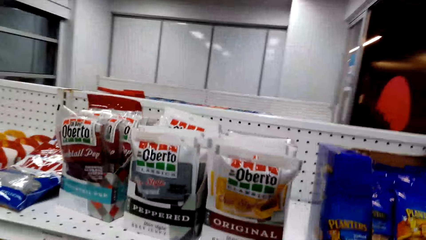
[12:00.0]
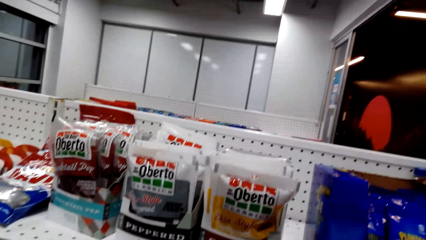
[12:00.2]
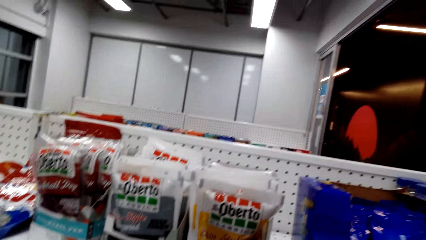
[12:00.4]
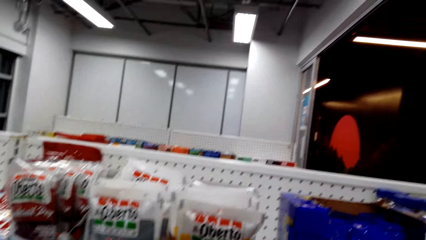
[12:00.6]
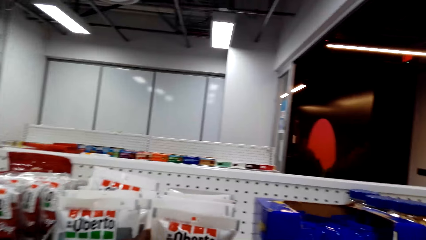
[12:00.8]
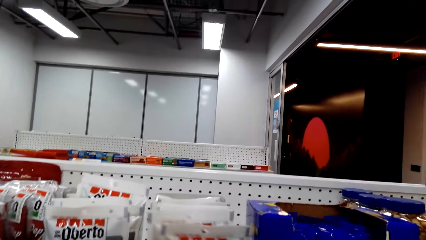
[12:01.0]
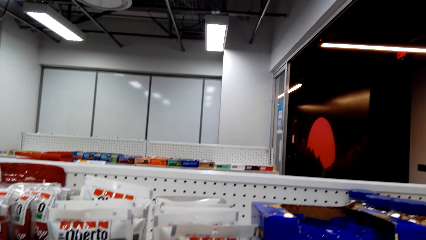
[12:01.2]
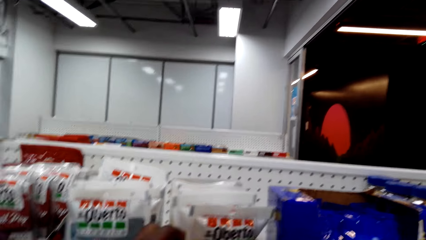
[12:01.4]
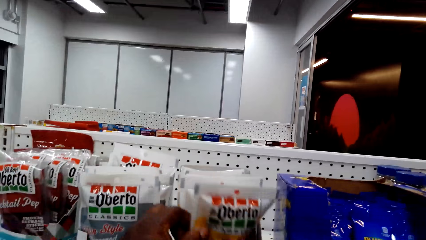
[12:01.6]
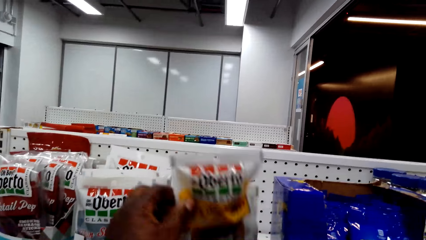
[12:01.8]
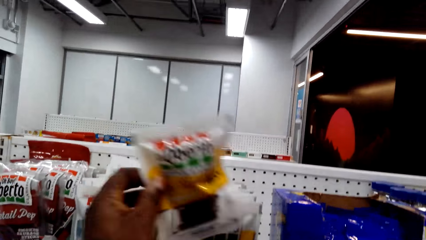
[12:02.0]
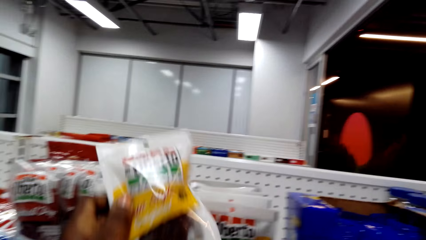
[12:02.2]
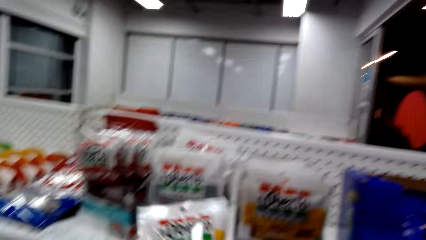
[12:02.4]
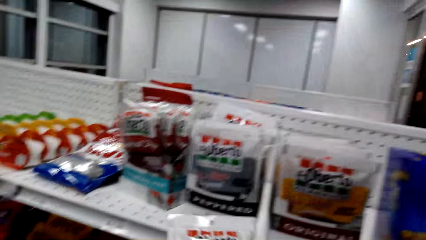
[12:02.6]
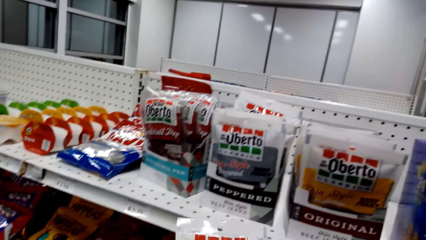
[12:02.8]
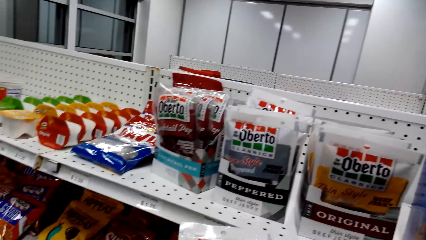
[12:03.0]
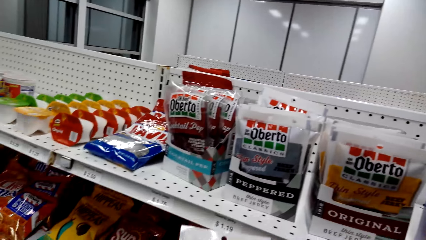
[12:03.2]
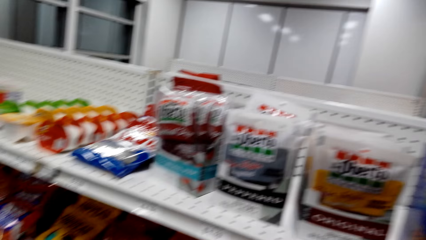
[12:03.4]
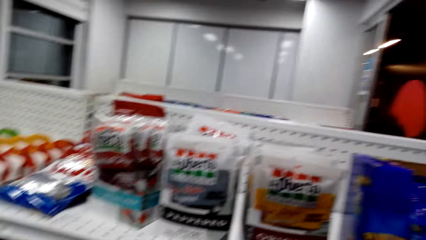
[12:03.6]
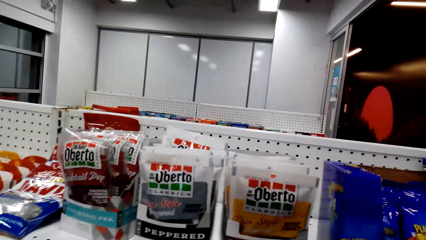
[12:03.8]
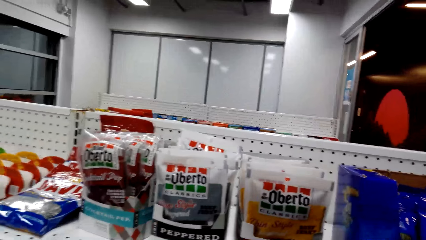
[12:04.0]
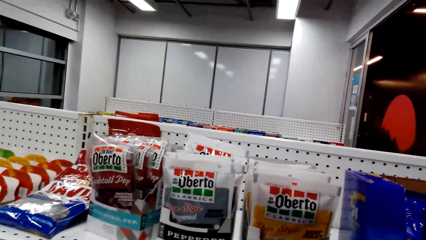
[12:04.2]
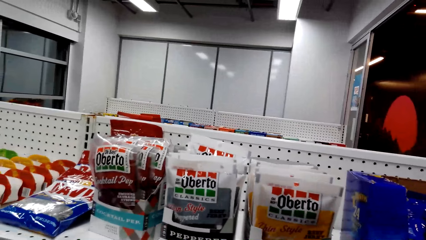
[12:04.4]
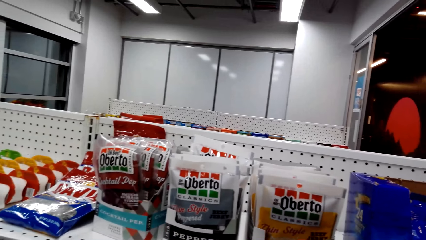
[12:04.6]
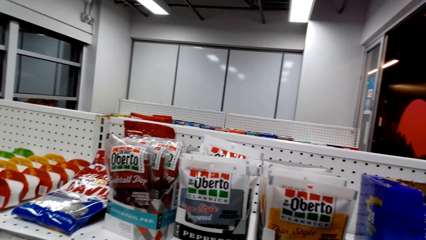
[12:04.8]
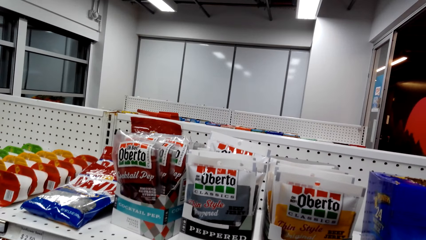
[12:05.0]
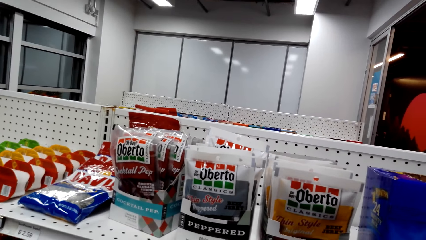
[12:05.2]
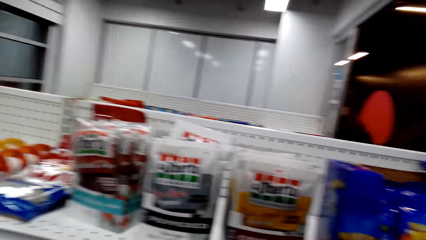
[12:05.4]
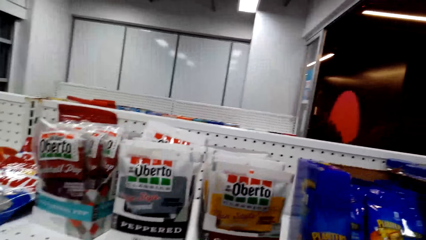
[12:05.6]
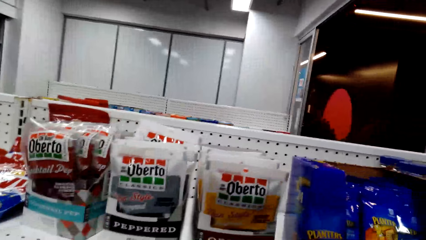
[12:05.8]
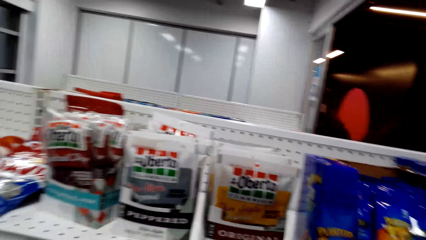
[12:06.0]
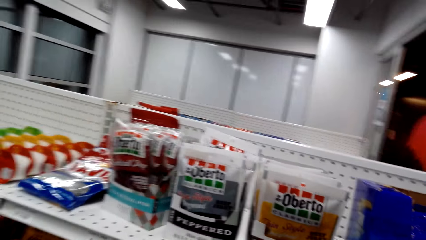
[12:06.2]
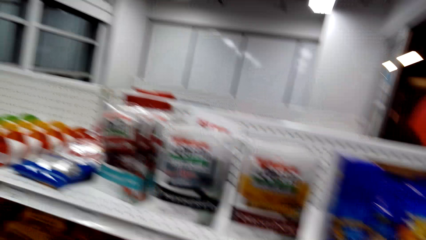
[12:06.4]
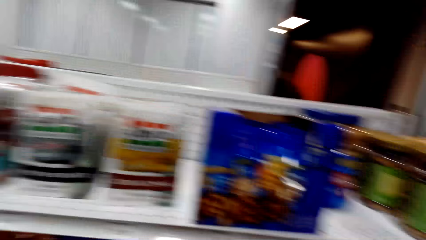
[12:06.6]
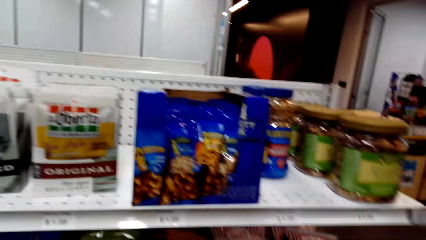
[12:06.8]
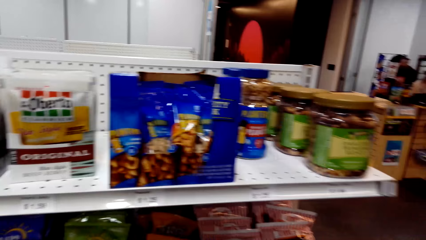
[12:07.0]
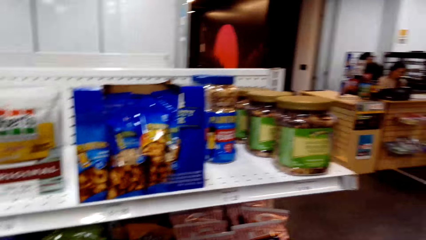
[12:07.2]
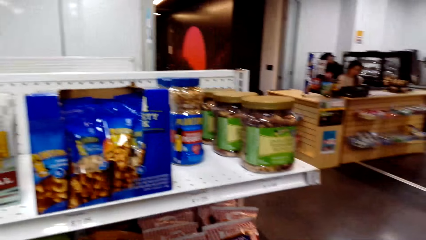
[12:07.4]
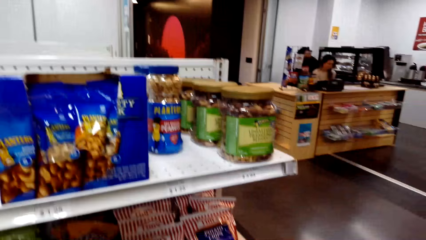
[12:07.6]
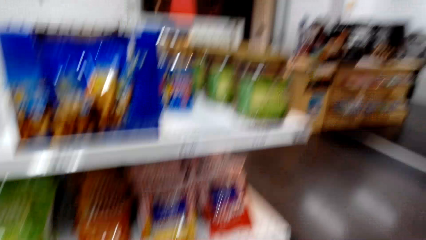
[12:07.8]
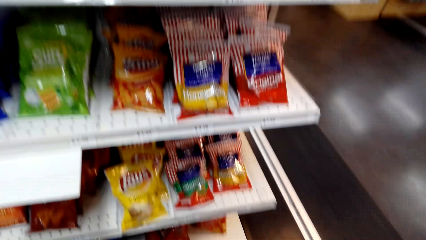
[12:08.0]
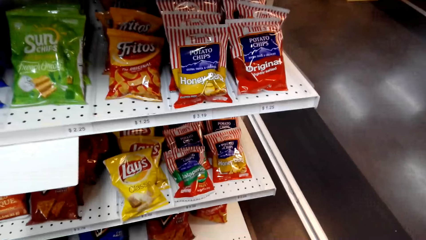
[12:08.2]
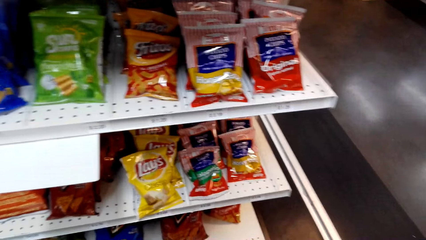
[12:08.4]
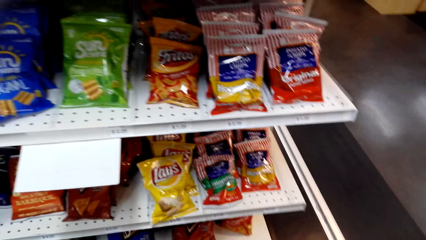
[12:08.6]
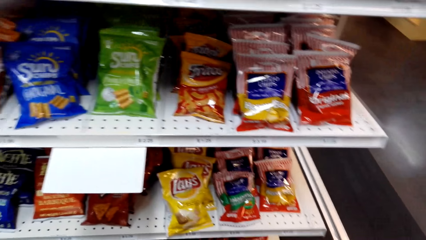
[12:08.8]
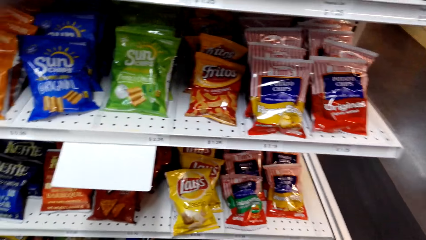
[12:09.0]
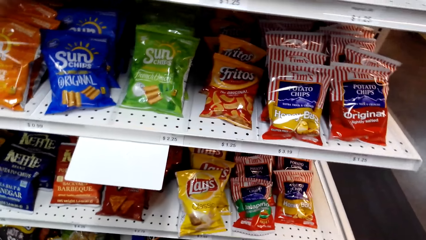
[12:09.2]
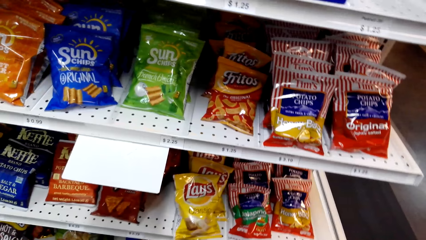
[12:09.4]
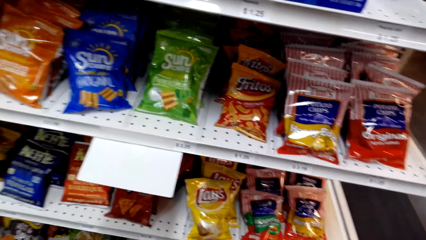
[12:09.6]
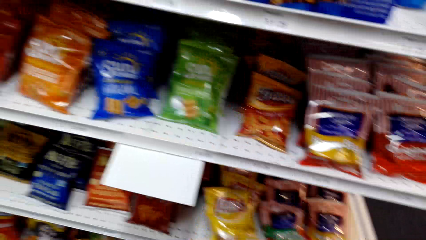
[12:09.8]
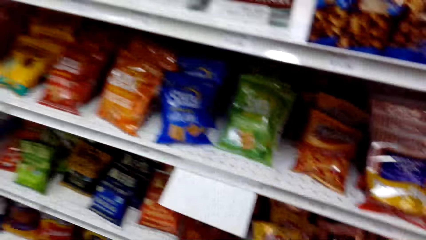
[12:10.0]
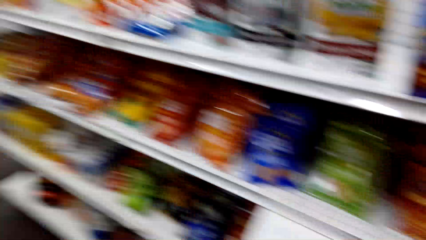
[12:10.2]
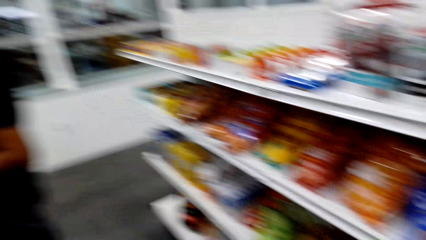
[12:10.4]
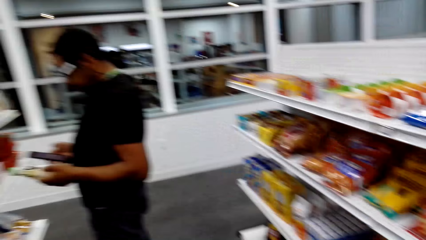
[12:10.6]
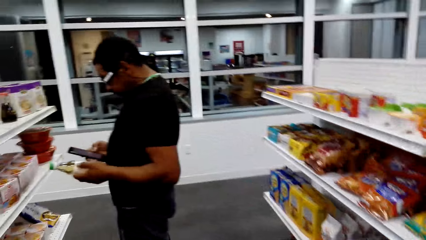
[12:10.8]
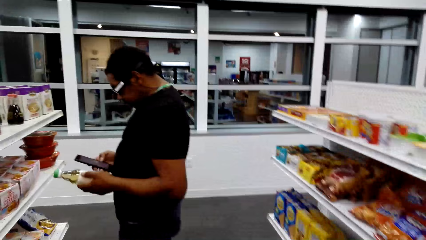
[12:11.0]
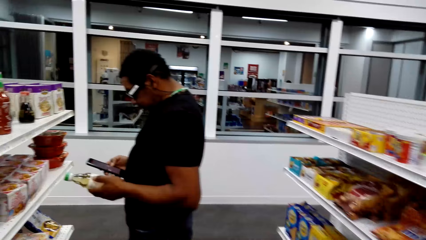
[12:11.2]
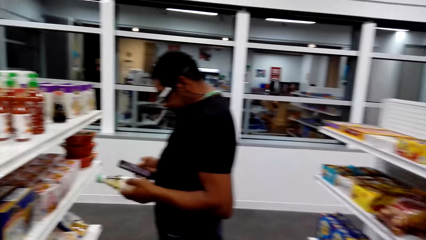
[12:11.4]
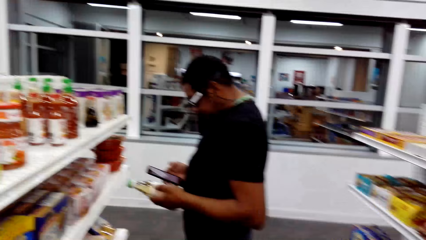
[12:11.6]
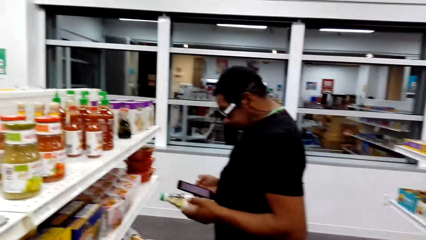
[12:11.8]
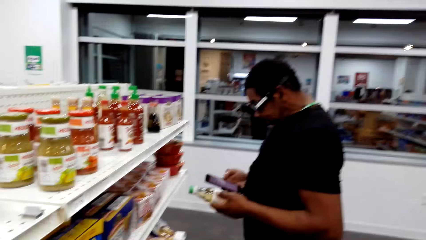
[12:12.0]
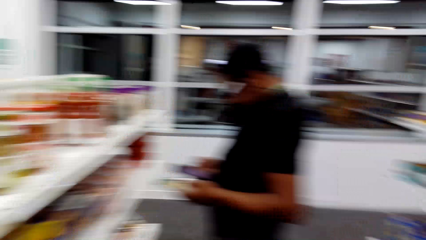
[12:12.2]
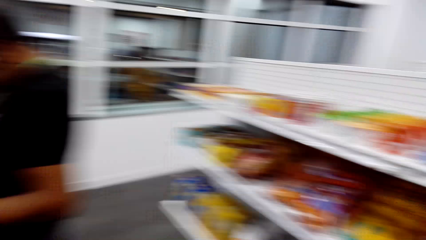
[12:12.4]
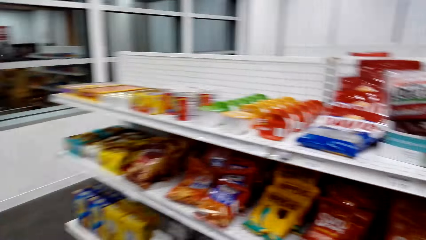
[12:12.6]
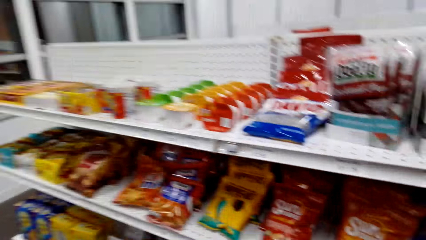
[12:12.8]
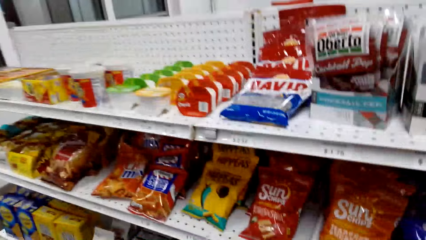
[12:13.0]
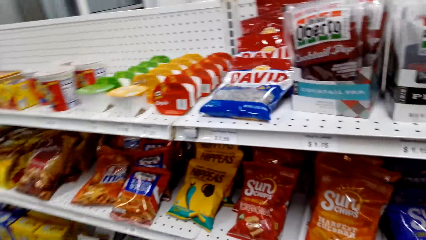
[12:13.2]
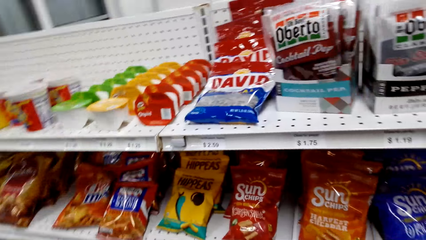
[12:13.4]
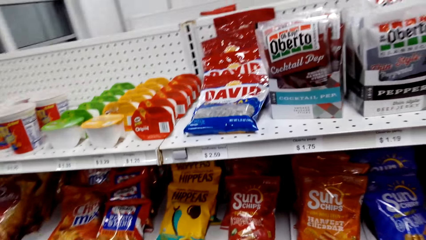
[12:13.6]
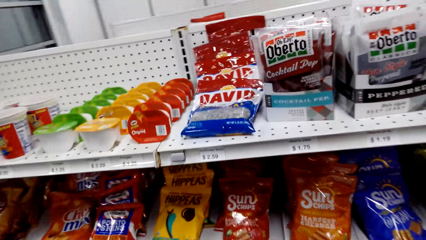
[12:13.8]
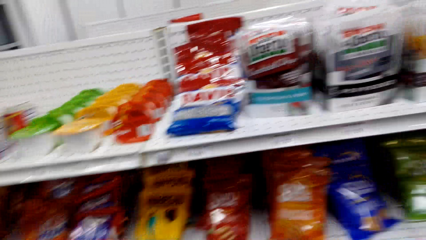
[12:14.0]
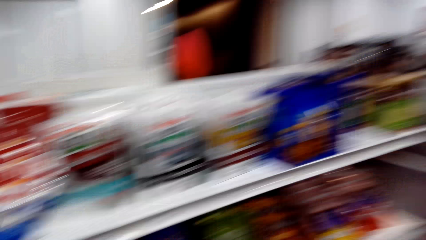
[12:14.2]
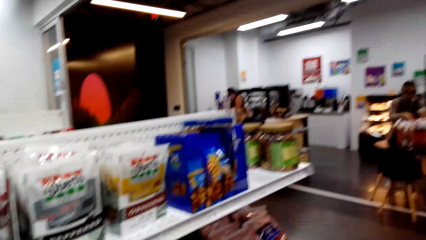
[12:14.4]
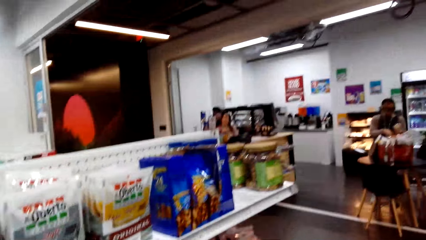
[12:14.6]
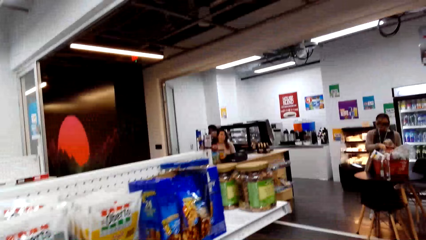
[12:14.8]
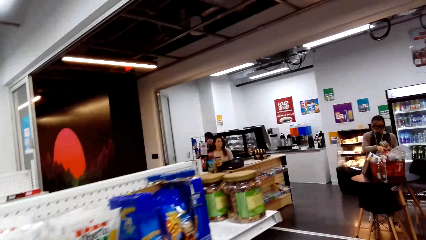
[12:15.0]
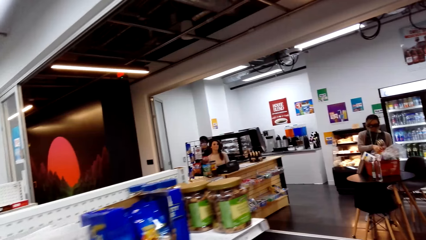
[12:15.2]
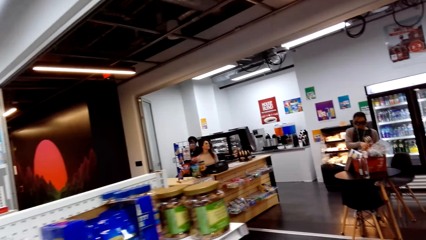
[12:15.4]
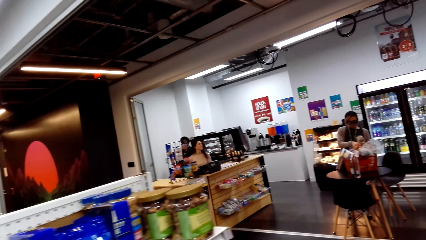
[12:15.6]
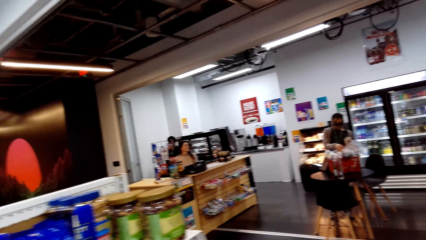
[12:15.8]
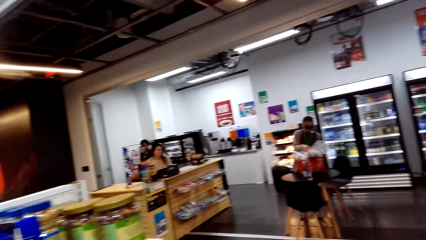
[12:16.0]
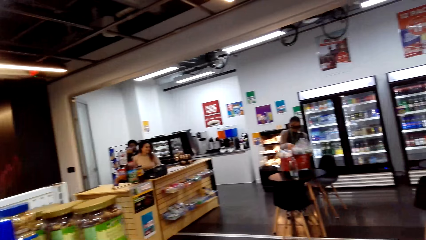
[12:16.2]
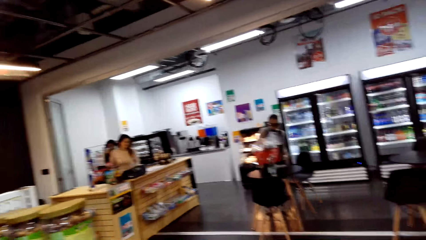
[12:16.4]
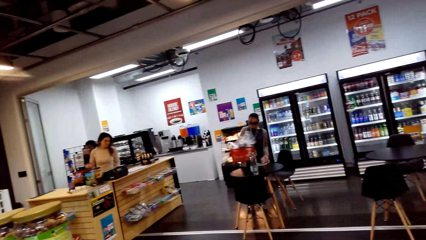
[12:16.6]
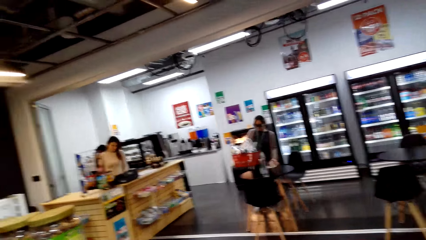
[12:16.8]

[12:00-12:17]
The camera wearer picks up a packet of Oberto beef. A person operates the cellphone. The camera wearer walks. Another person peruses the items in the shopping basket. A third person sits at the counter. The second person picks up the shopping basket.
